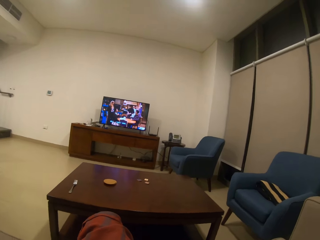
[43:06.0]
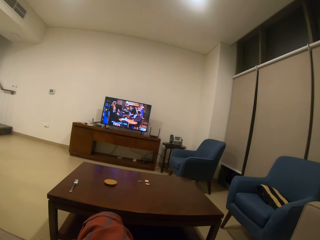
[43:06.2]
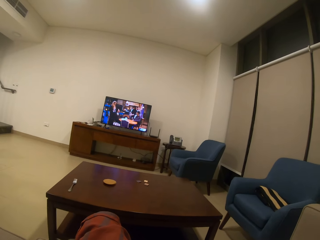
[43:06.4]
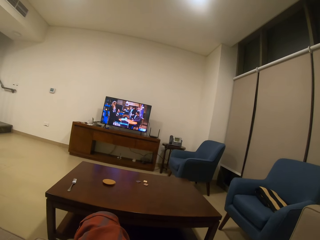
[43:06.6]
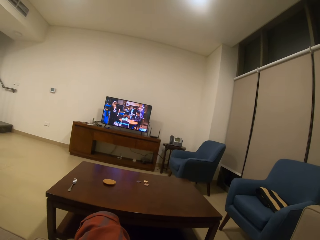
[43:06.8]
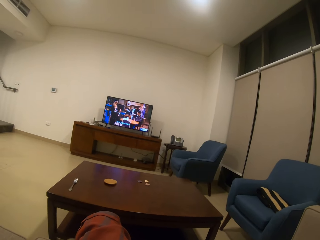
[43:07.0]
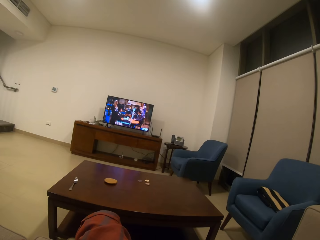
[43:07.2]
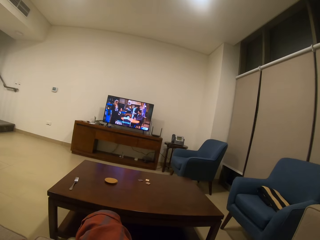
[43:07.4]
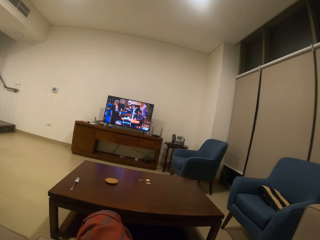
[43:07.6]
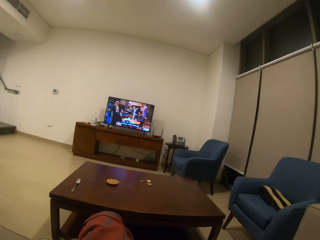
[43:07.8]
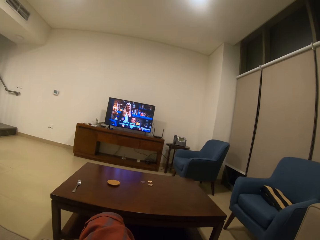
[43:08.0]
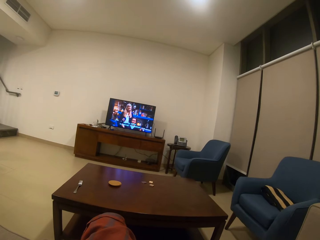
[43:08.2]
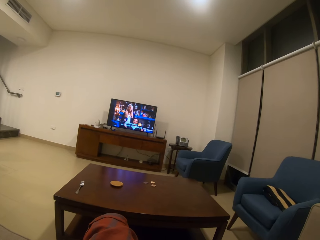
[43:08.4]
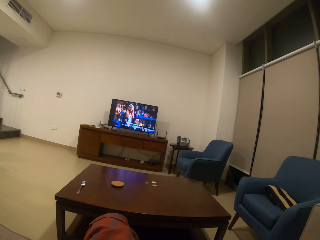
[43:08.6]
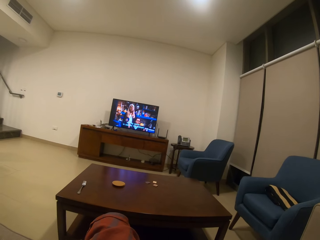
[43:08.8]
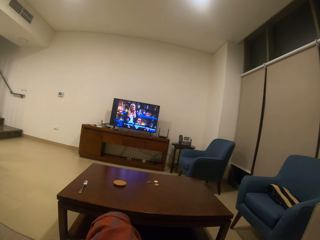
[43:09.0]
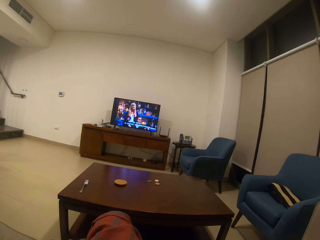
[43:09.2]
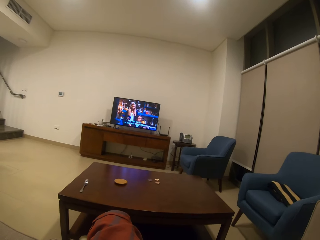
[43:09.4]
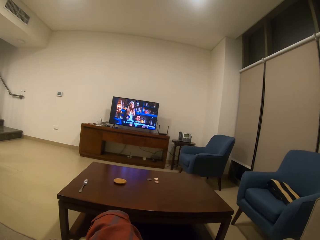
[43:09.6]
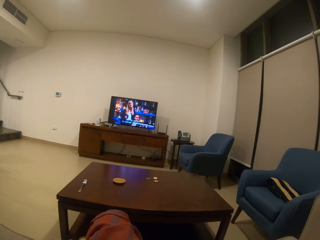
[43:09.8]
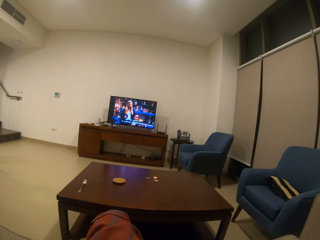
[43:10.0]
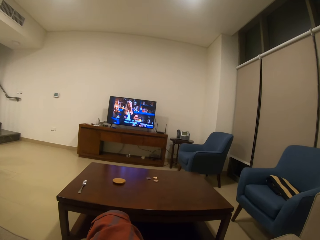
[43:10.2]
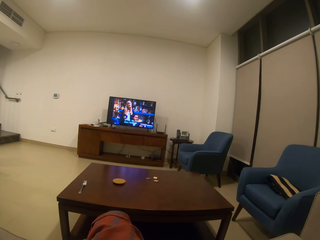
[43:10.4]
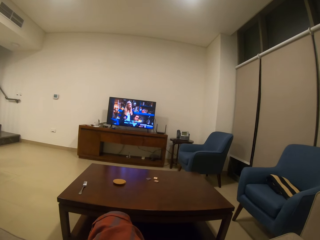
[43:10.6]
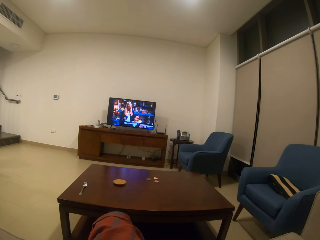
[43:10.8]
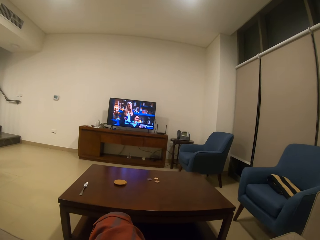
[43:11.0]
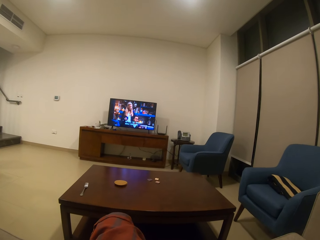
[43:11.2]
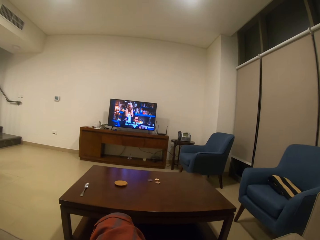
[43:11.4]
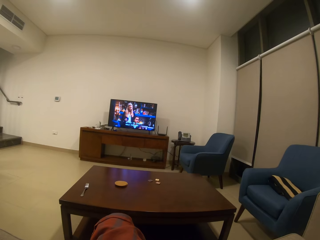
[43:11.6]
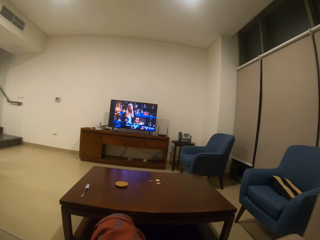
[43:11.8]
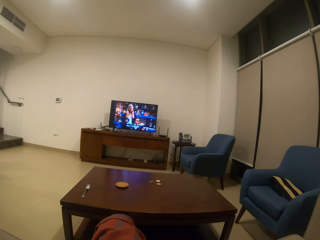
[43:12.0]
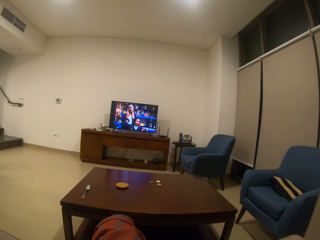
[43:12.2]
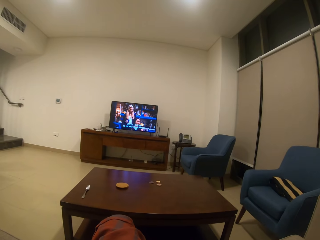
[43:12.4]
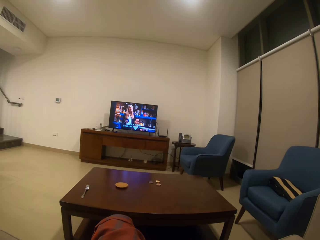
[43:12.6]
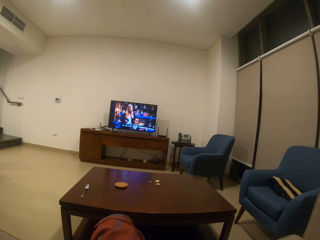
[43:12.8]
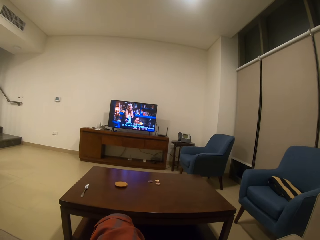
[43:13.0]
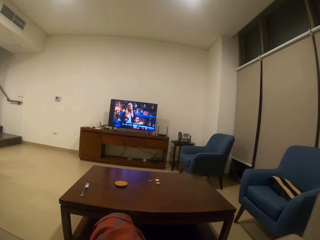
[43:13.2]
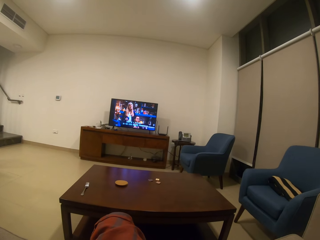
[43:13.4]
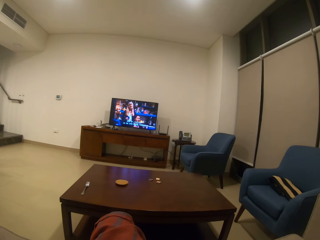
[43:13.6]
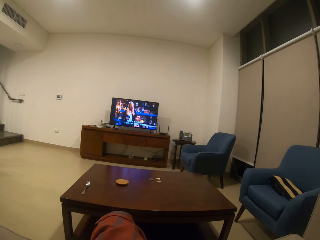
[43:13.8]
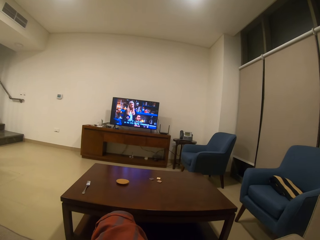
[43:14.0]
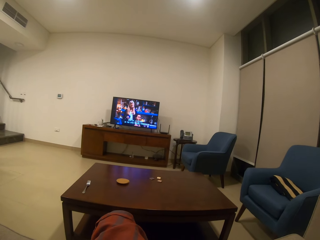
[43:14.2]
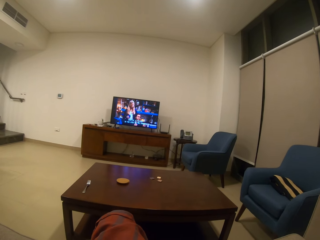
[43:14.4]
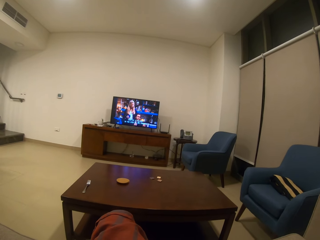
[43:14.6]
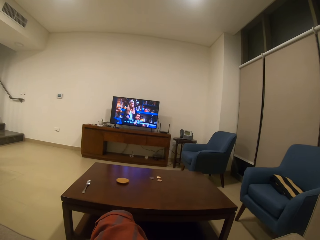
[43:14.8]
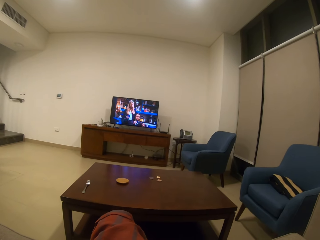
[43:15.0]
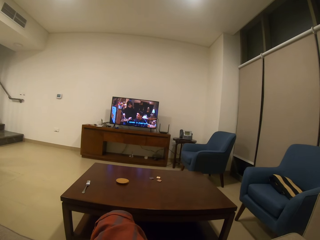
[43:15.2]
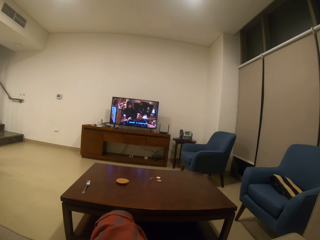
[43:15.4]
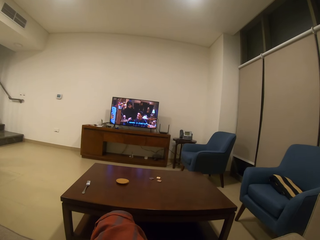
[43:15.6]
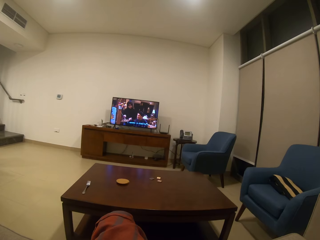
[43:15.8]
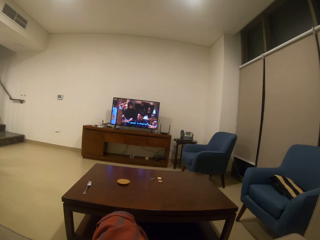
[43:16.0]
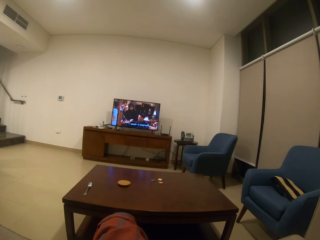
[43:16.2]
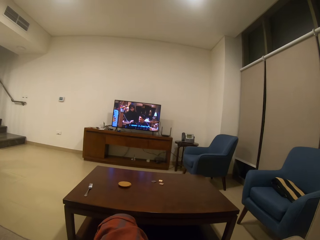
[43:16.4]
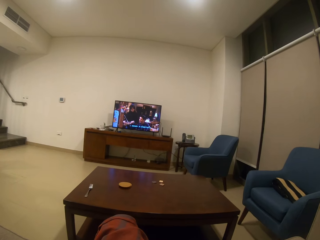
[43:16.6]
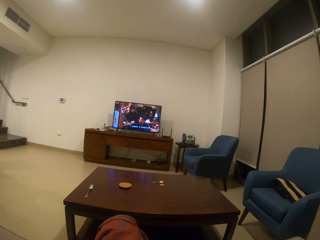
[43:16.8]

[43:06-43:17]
The camera wearer looks around.

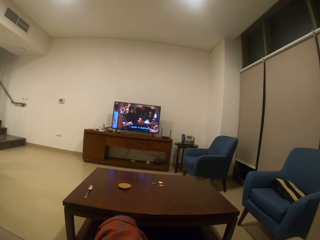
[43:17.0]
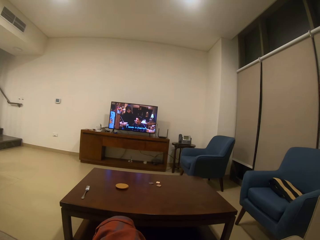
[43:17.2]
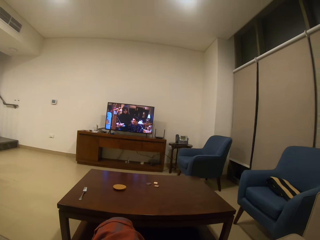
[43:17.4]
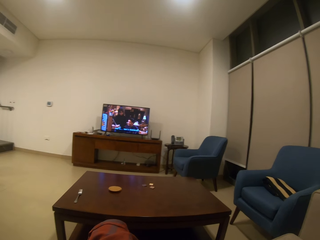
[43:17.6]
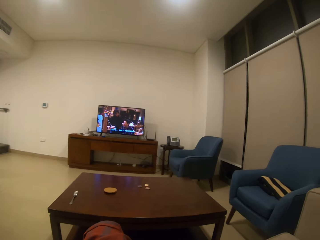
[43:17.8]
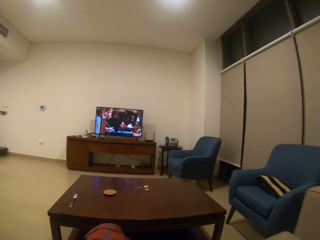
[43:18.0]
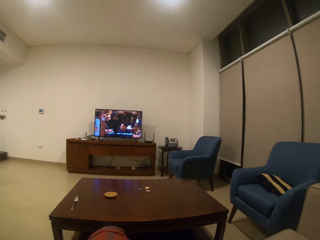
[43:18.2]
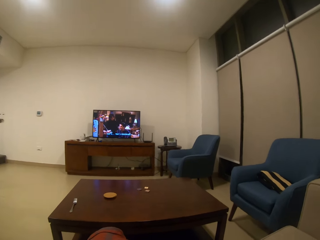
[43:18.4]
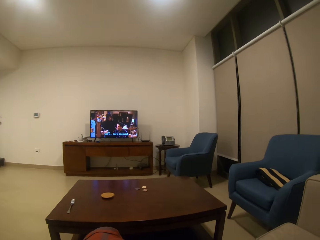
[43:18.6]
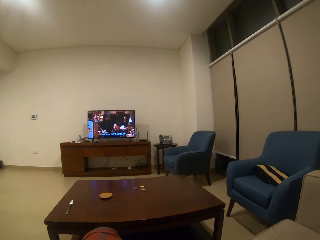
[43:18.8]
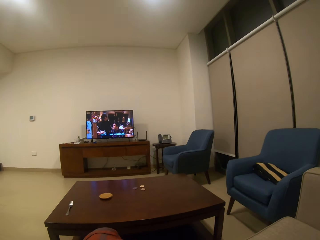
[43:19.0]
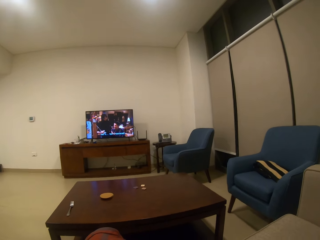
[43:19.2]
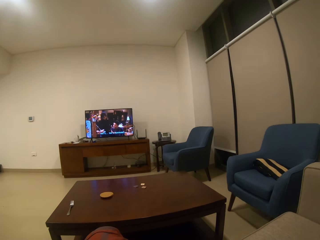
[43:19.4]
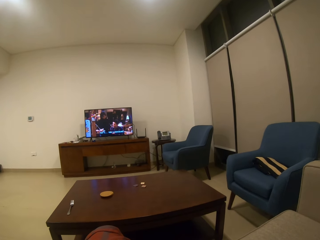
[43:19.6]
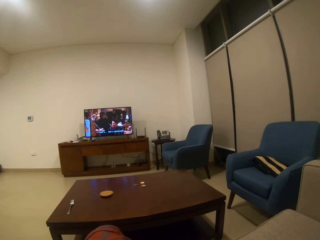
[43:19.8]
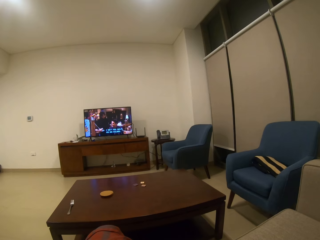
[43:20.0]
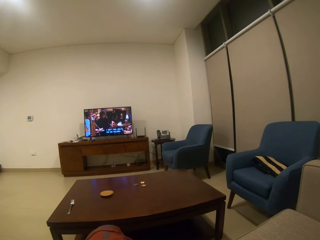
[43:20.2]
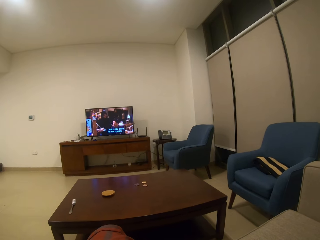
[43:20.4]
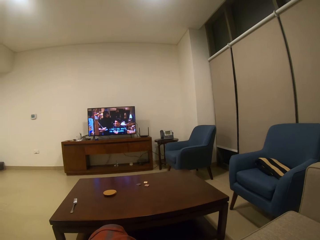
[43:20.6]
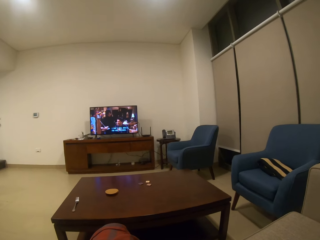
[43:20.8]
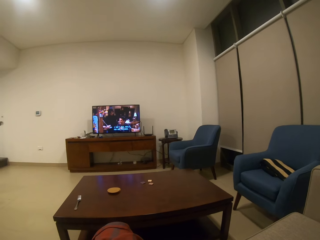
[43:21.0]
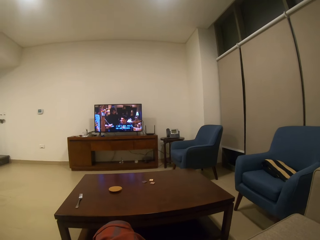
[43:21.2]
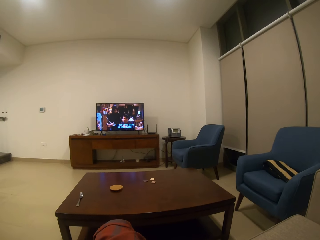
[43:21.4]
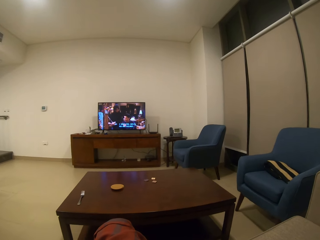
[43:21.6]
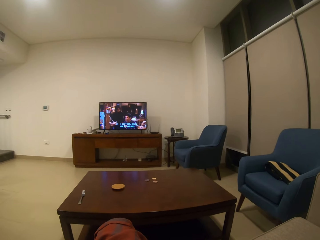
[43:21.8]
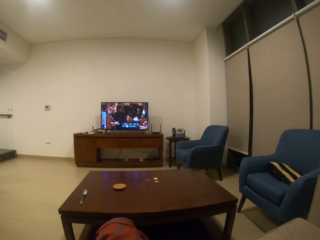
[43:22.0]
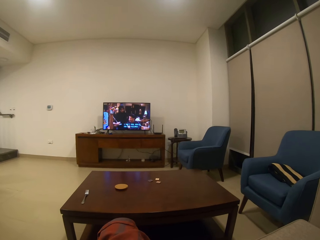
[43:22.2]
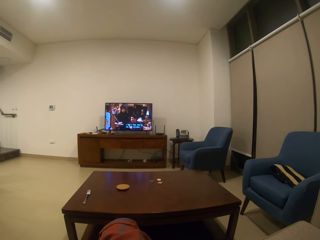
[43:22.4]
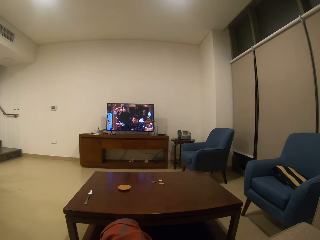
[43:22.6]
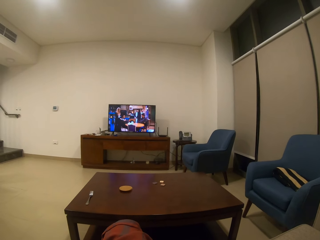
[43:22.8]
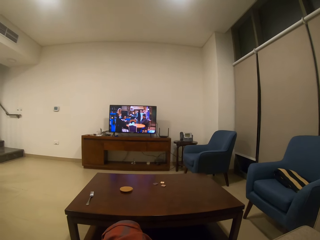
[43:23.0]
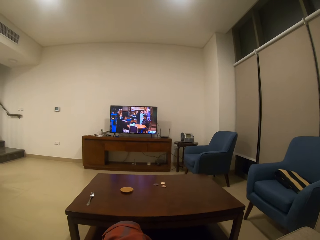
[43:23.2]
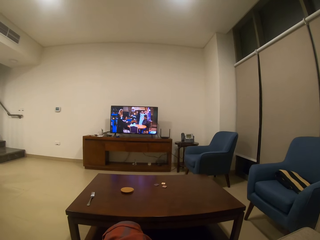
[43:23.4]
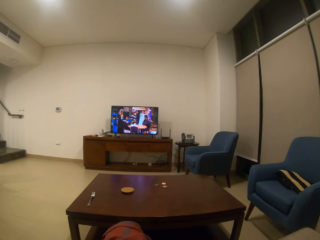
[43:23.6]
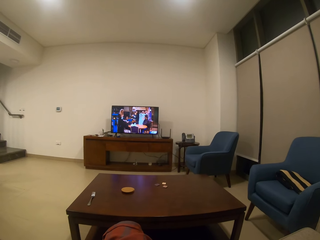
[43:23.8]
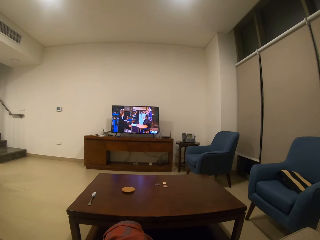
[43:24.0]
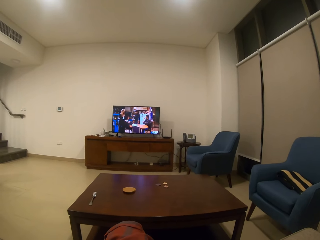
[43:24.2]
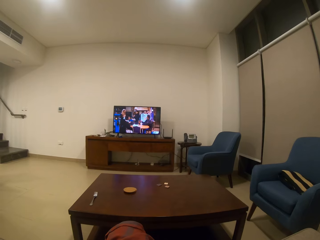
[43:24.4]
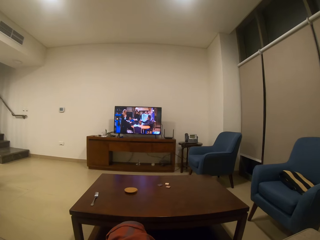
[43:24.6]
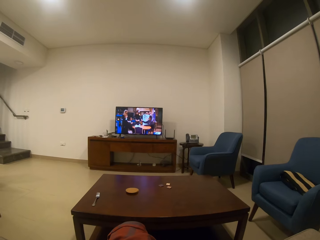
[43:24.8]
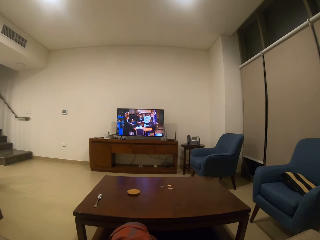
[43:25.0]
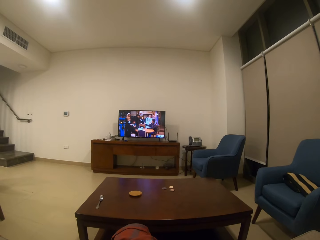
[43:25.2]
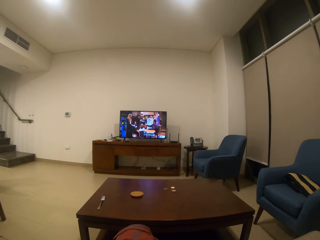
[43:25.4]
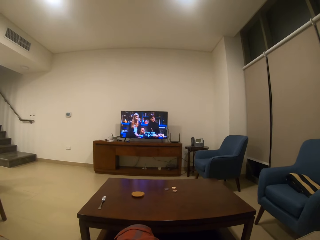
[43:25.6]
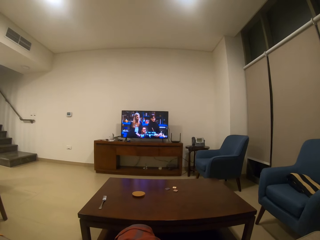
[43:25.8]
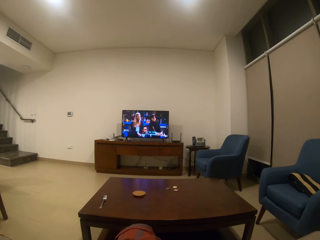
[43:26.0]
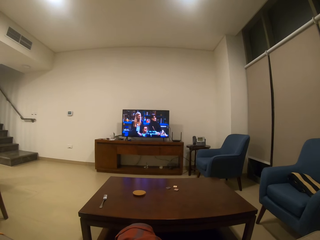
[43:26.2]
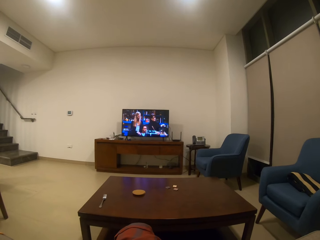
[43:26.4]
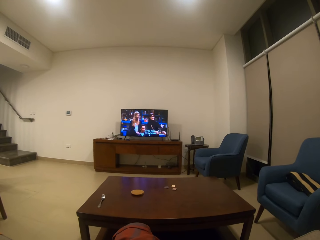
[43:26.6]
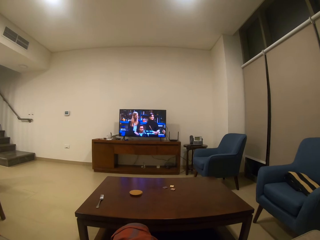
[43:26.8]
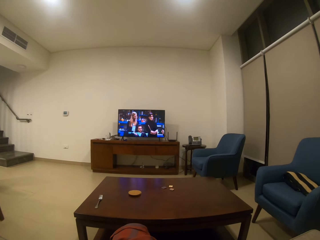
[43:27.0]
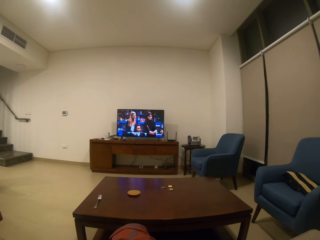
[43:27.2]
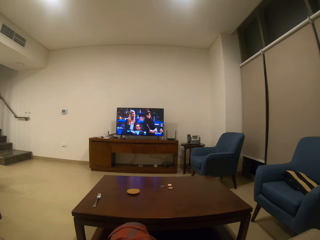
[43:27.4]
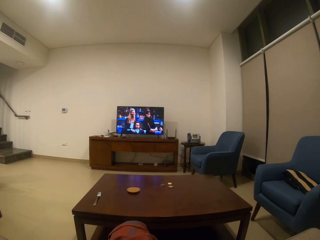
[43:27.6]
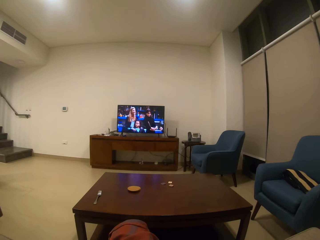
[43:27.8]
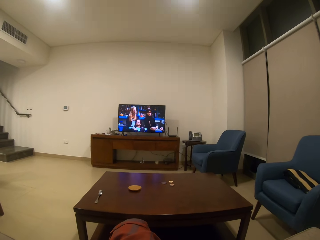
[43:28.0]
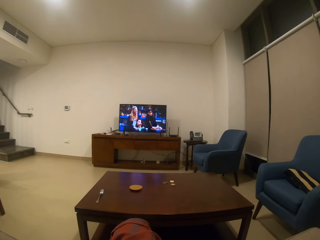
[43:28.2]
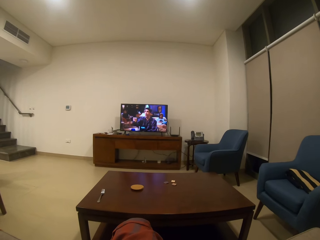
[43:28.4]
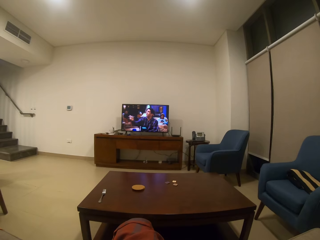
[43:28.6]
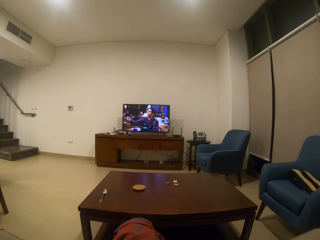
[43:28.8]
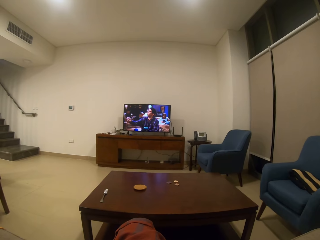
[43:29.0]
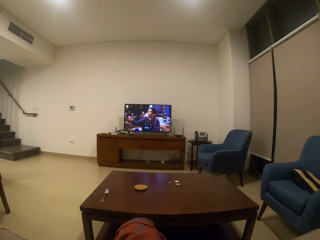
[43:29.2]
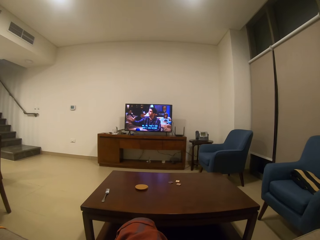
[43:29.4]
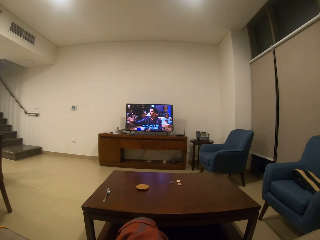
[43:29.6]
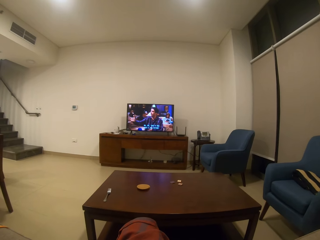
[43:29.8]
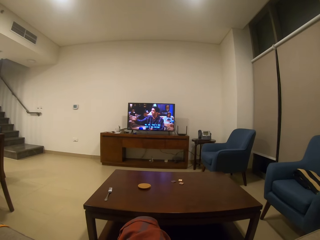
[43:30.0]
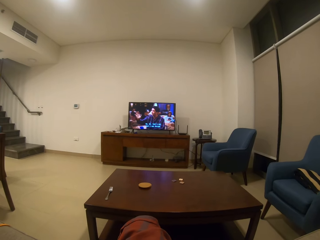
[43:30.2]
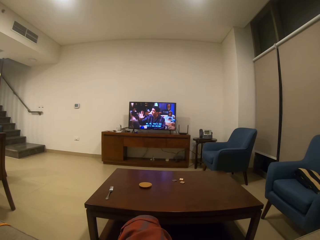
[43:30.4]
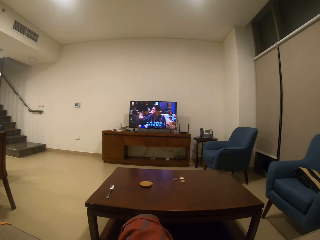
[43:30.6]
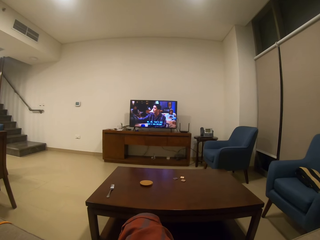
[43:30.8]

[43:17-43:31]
The camera wearer looks around. They watch a tv.
